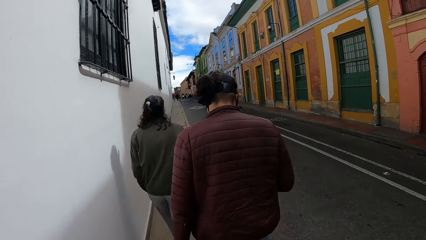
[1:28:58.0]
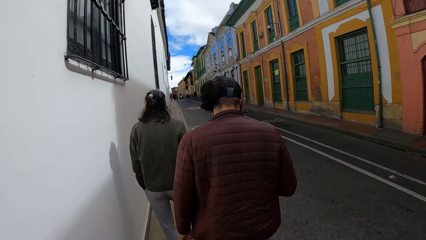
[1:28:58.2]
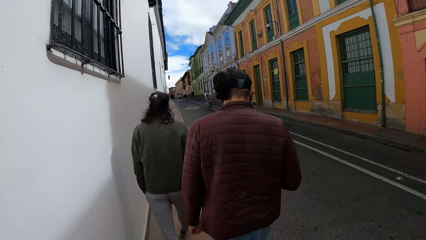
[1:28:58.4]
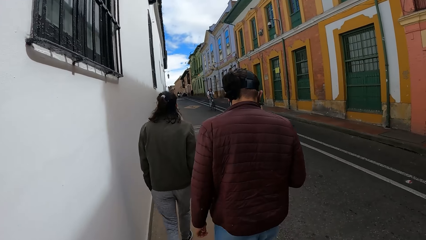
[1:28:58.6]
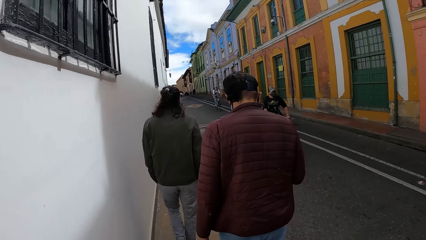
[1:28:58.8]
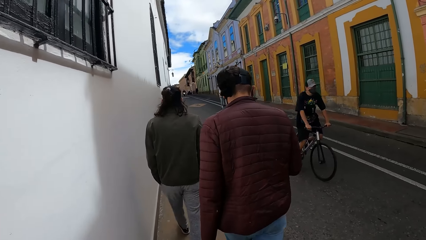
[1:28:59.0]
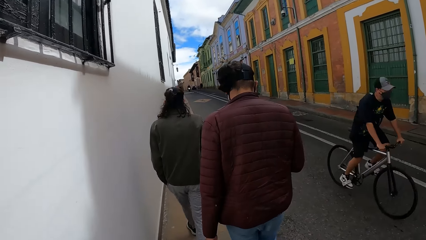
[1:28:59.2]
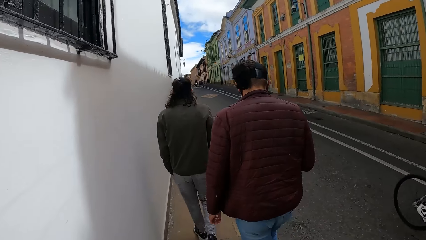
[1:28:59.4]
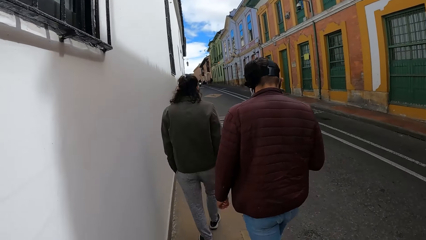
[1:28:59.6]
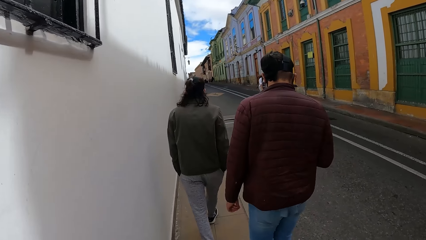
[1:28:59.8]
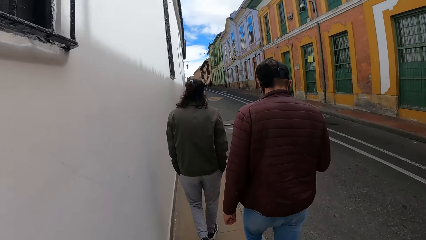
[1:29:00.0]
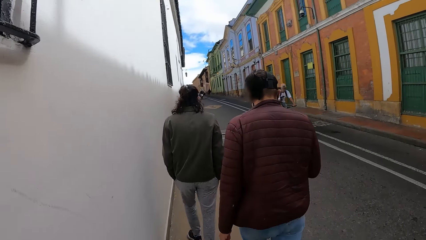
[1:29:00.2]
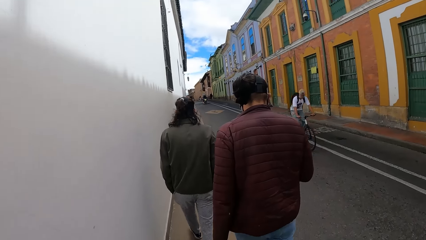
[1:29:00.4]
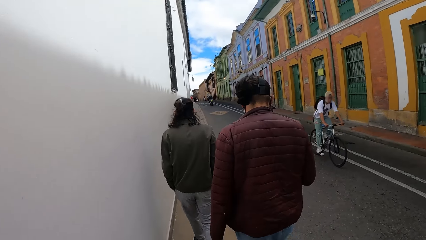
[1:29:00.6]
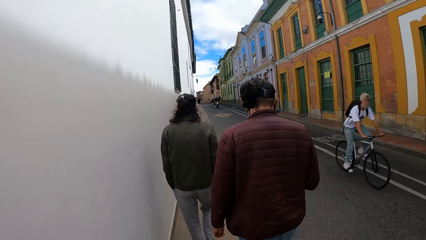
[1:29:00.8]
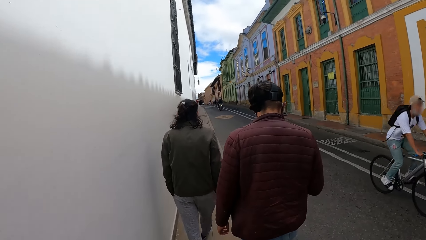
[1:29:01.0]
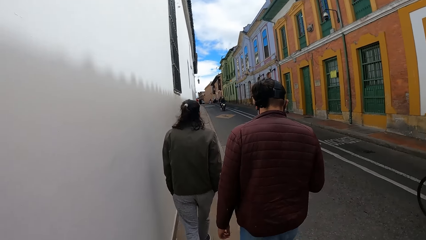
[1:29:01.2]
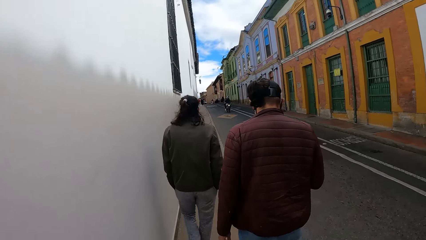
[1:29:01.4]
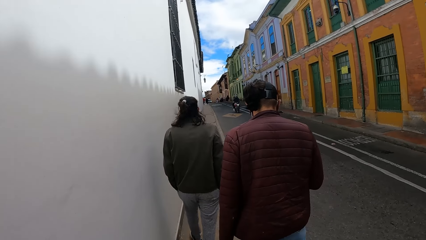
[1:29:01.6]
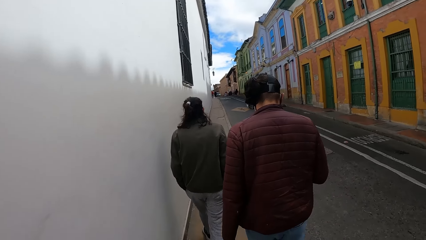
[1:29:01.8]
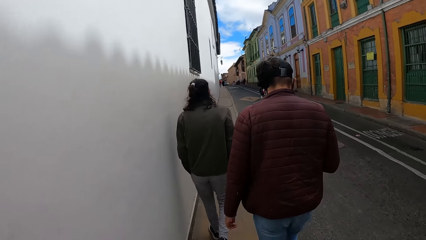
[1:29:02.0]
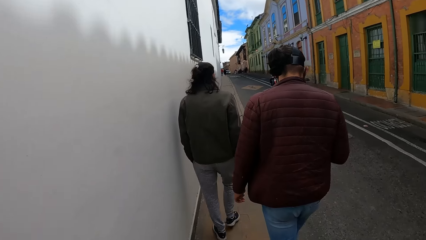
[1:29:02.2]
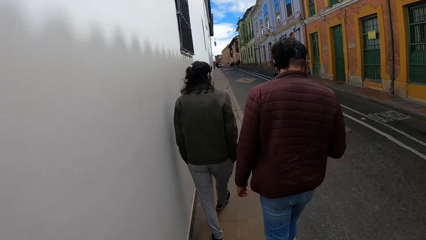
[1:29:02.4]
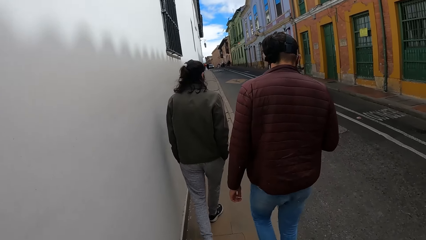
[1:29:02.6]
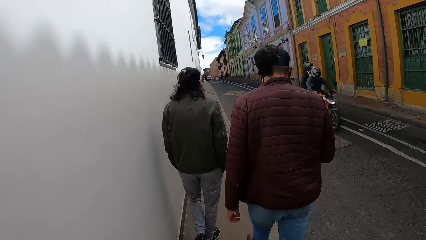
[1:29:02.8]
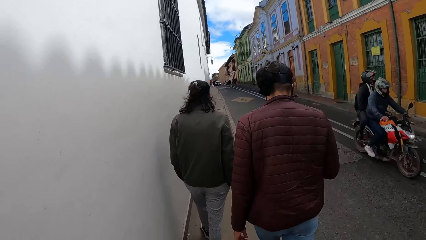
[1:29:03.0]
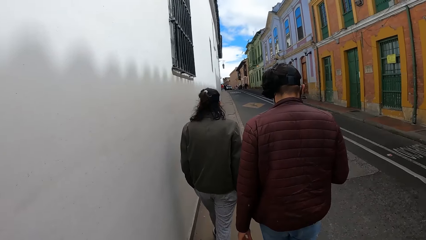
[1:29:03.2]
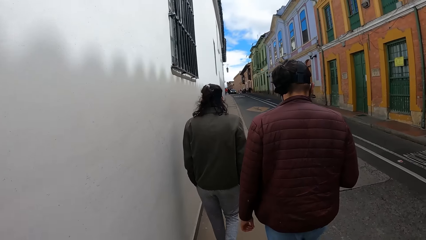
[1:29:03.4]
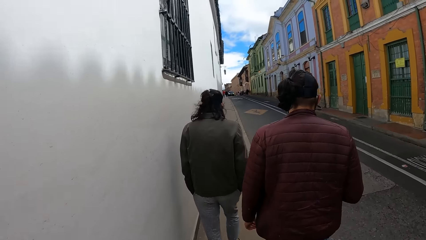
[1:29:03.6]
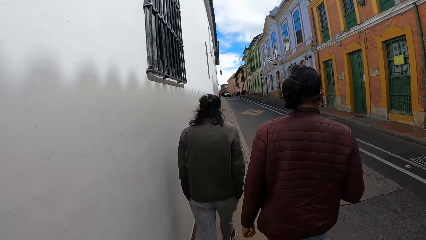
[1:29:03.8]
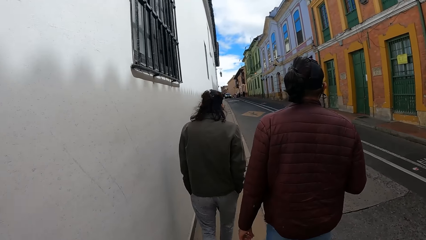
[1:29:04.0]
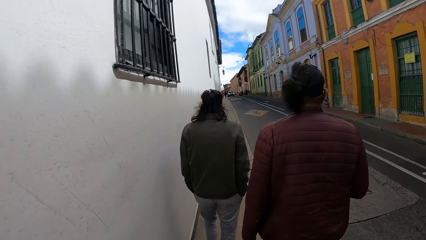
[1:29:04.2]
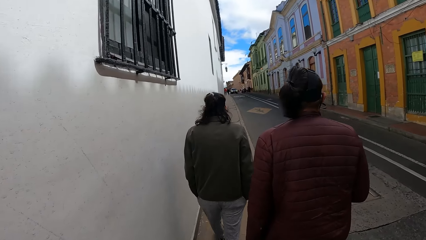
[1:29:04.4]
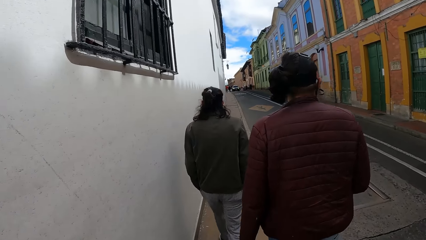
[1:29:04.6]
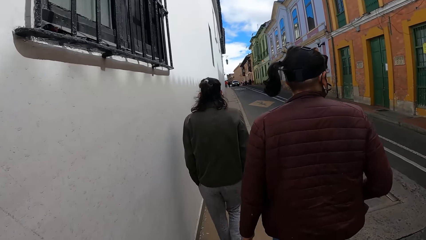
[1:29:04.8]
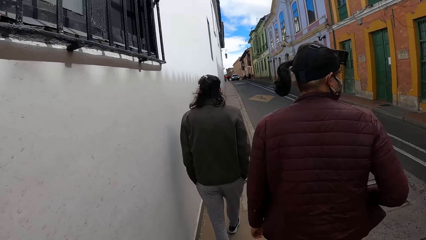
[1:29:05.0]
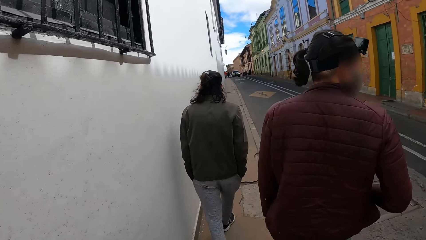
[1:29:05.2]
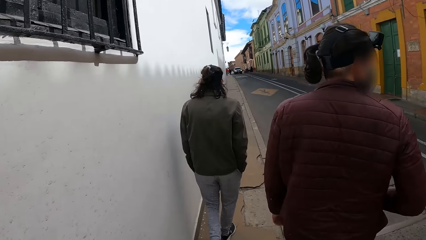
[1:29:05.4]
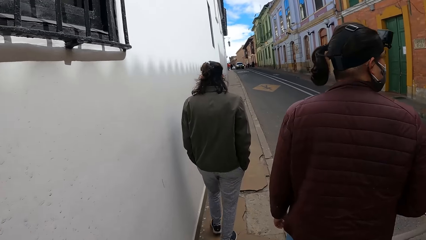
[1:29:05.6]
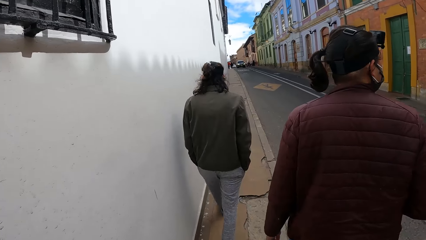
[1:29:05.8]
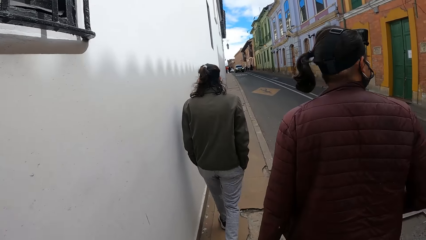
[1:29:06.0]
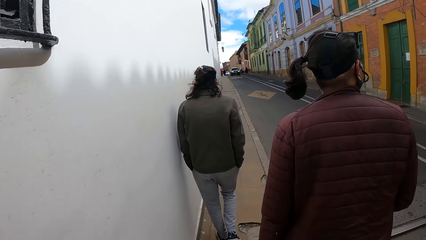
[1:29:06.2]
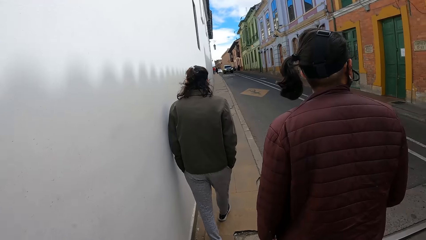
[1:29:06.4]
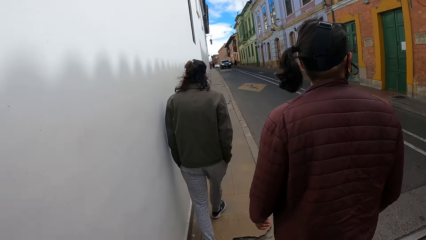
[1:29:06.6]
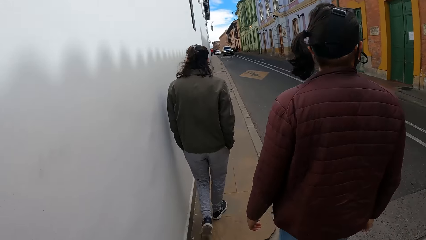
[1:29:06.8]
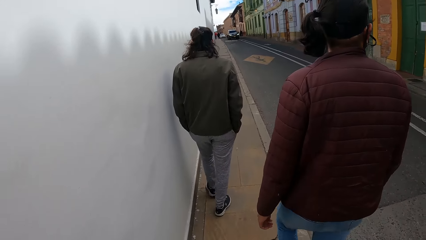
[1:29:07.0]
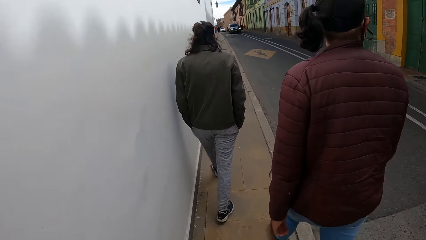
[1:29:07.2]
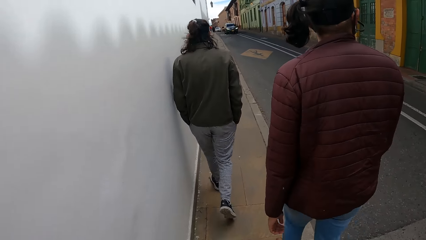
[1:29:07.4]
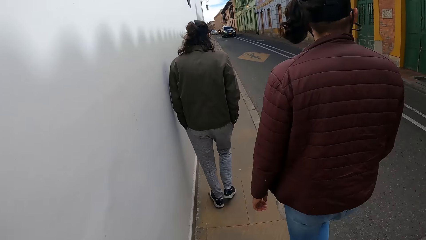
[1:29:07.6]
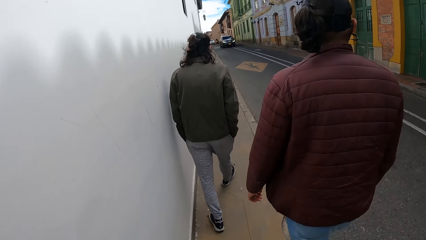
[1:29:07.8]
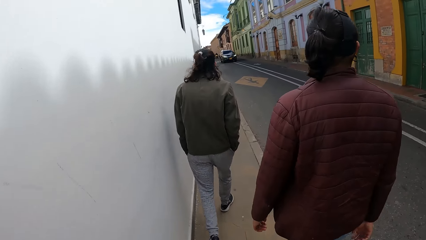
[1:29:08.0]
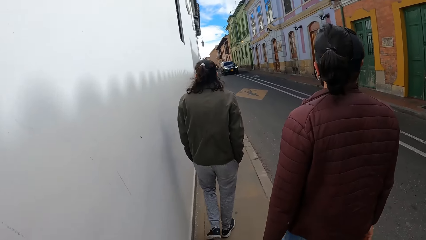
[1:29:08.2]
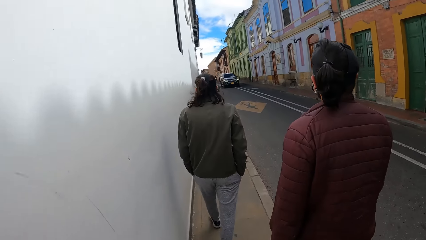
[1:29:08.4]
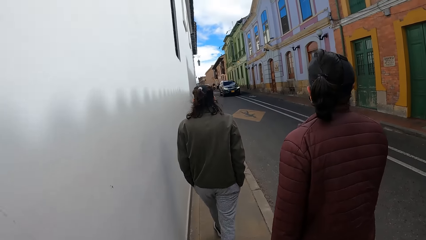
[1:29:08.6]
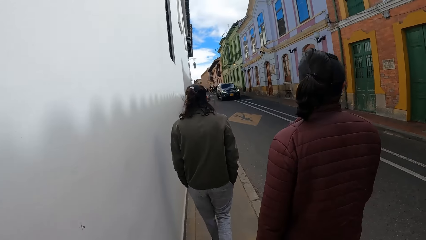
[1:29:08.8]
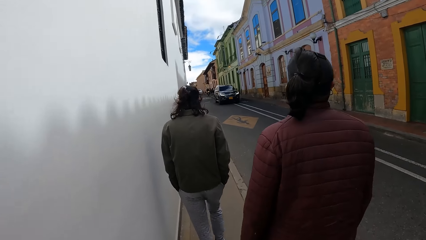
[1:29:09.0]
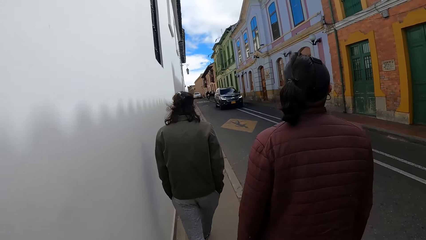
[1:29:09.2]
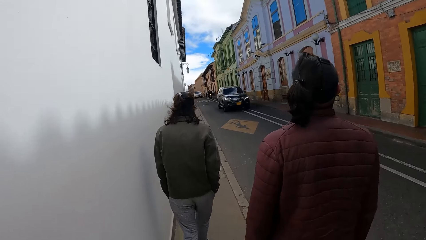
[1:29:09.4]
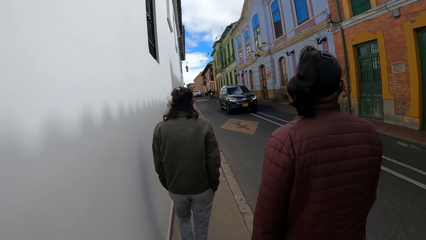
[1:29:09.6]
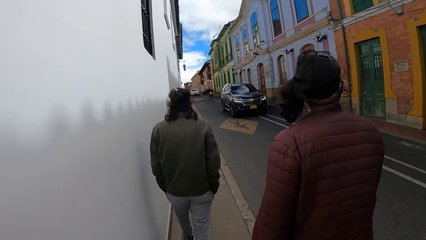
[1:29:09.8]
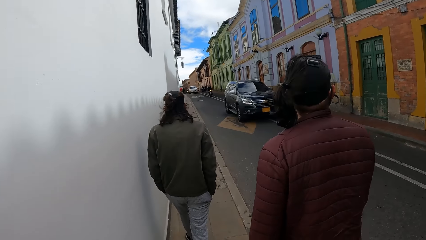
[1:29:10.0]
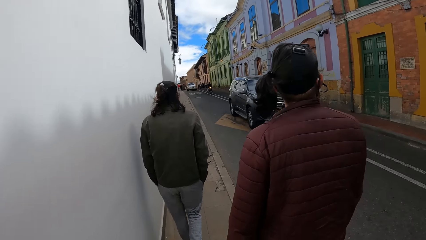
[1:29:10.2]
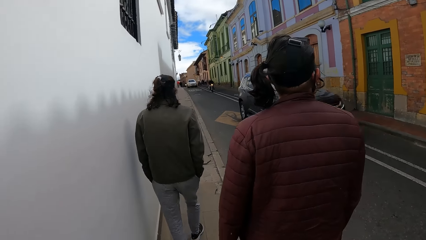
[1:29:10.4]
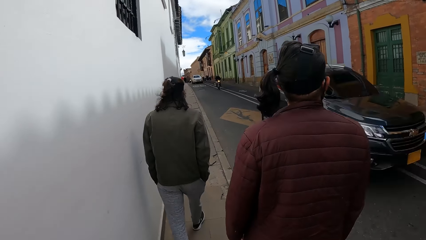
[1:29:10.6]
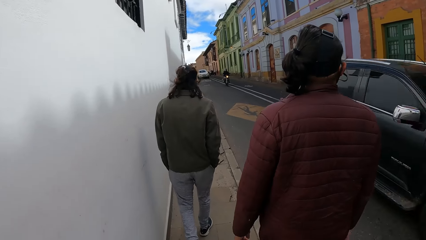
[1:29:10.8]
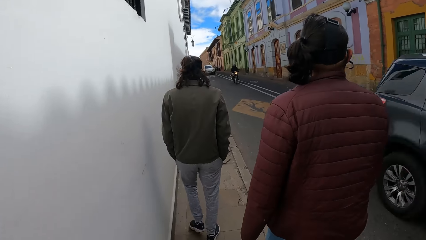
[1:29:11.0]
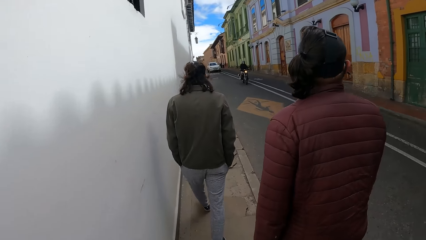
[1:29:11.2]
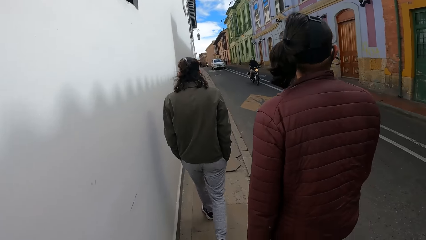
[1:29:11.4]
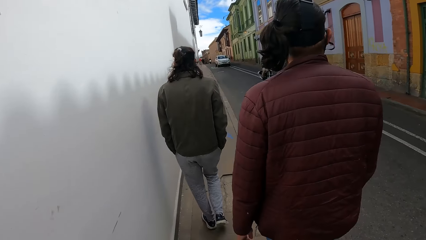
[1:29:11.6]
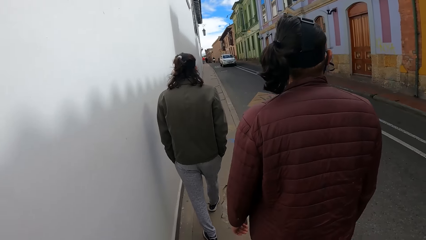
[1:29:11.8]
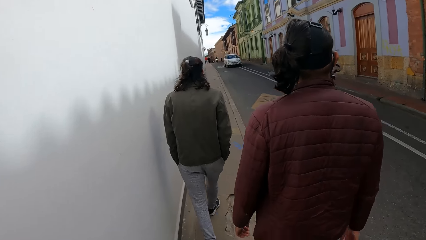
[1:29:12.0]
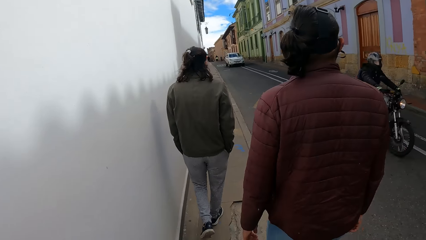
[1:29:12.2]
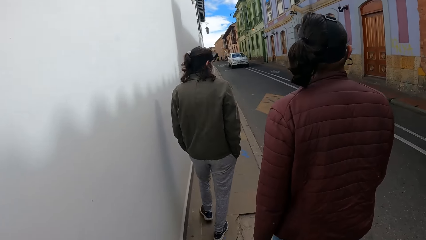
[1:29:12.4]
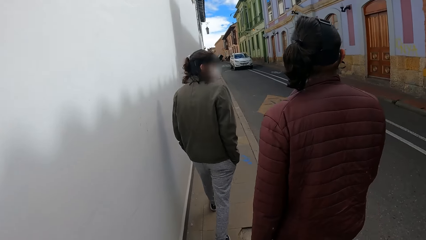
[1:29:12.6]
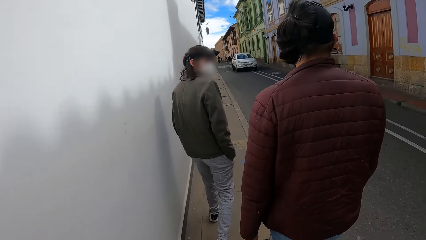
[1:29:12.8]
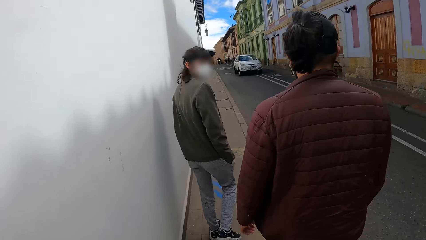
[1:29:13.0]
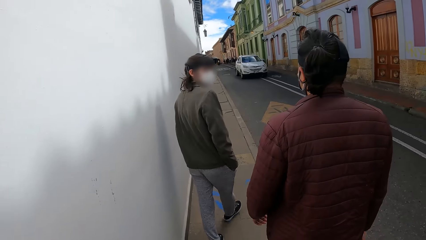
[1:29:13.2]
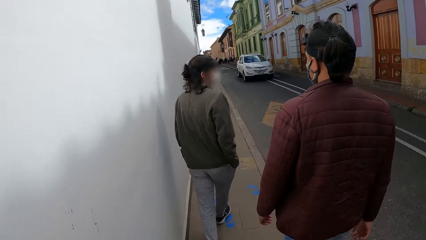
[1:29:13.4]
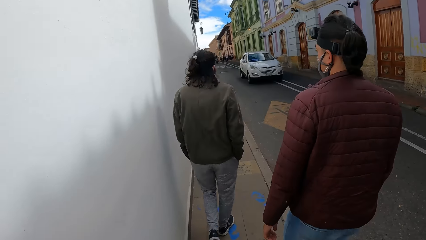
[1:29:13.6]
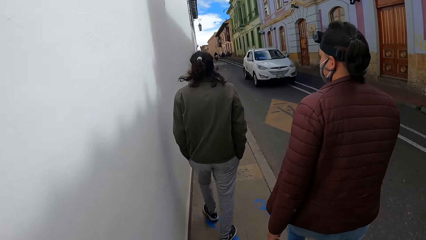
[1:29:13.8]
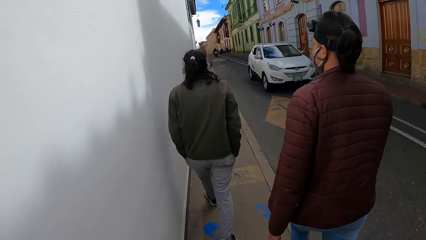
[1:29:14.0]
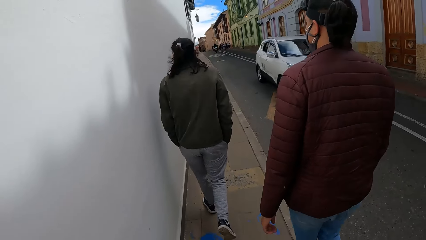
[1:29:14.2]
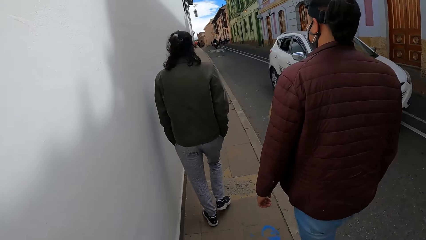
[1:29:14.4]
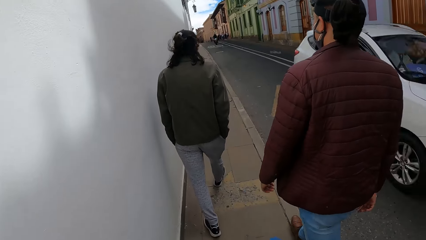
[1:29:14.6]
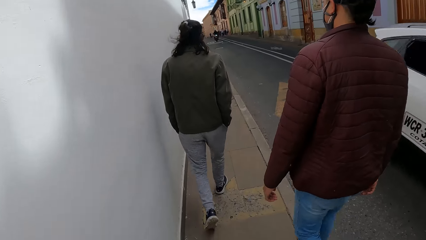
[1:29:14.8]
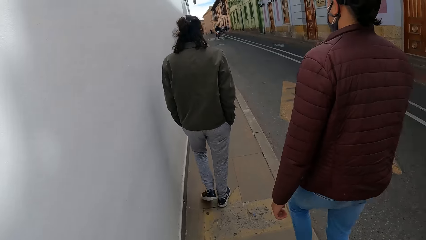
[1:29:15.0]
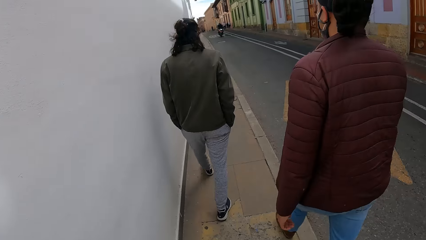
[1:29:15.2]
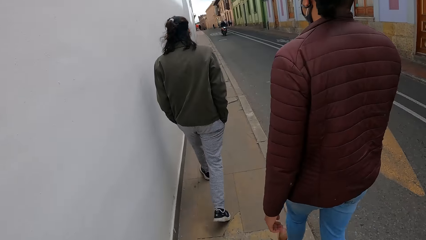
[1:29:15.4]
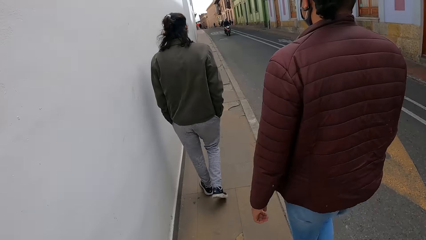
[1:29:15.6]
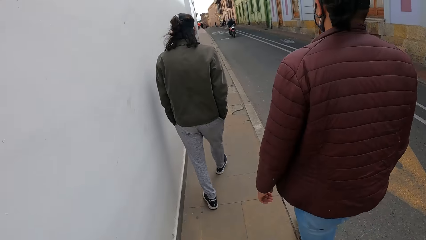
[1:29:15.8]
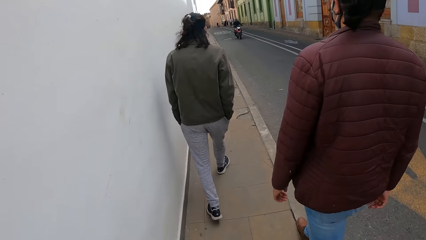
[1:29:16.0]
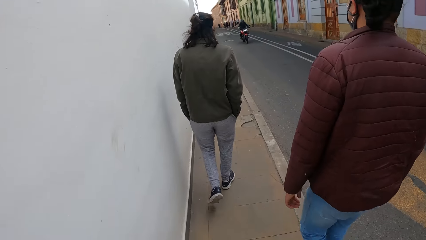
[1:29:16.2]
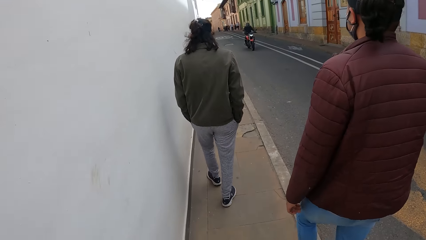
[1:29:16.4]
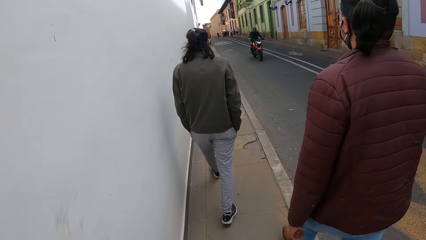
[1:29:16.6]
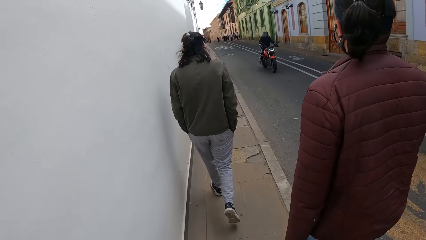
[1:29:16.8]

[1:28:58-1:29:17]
A man puts the phone in his right hand into the jacket pocket. The camera wearer walks on the pavement beside the road with another man and the first man. They interact with the other man. They walk on the pavement beside the road with the other man and the first man.
